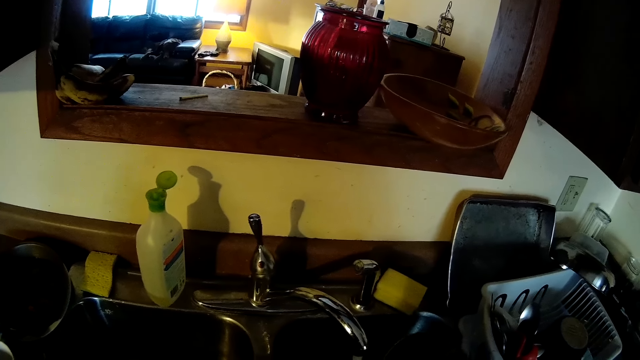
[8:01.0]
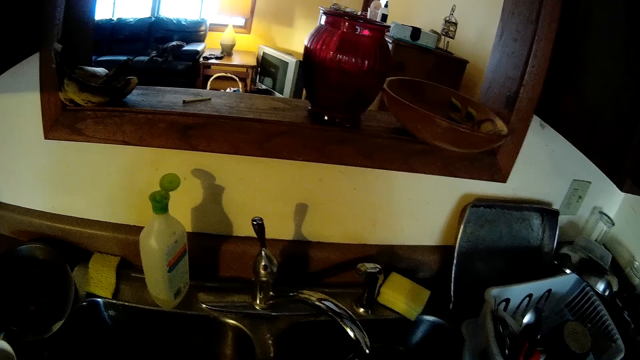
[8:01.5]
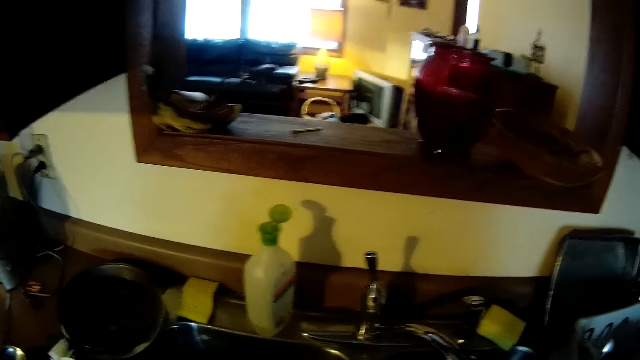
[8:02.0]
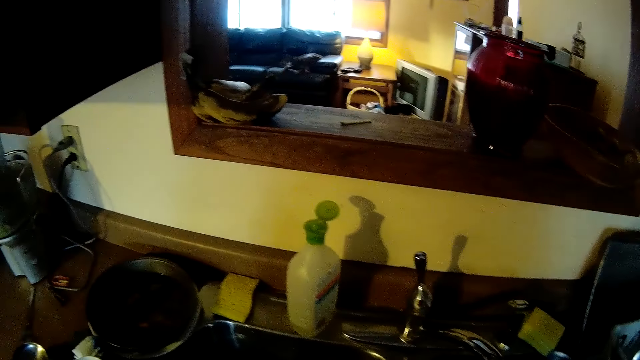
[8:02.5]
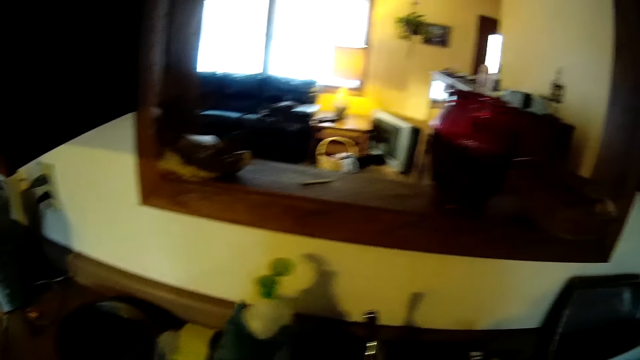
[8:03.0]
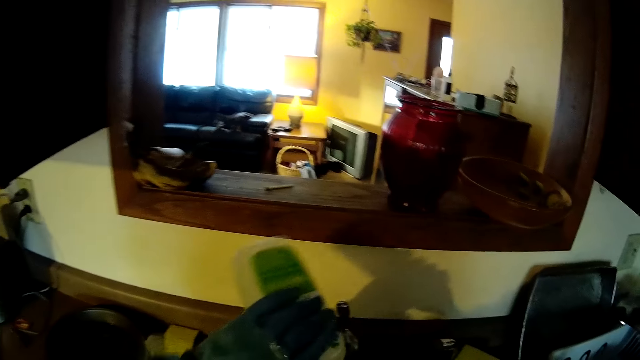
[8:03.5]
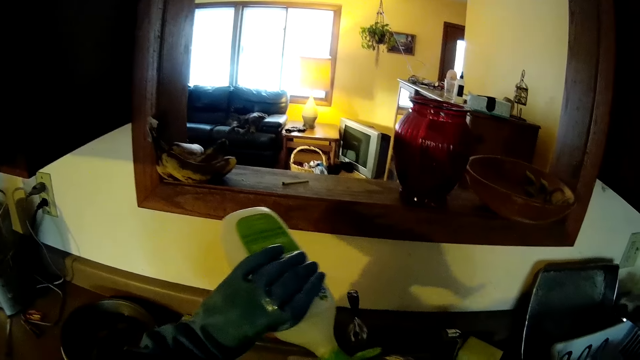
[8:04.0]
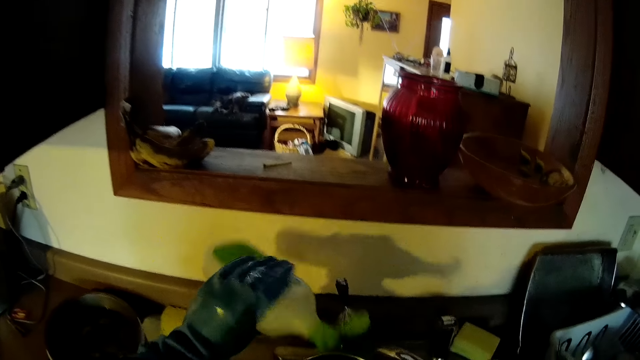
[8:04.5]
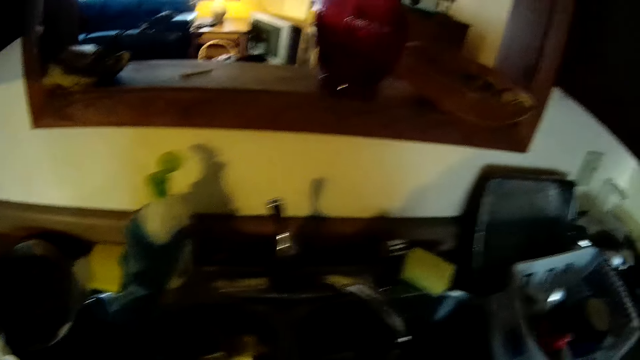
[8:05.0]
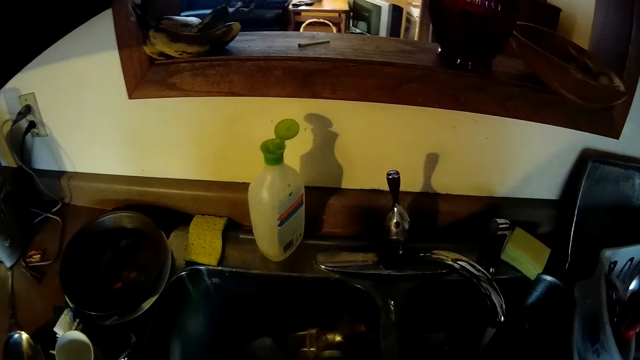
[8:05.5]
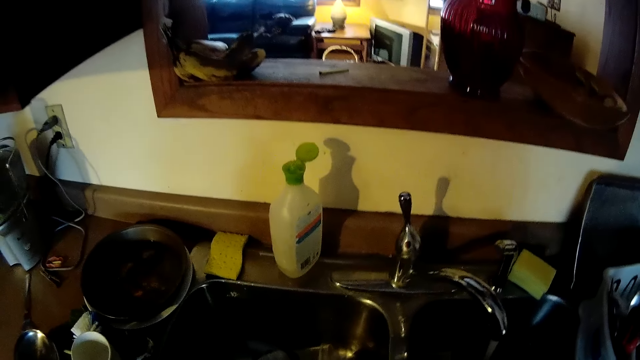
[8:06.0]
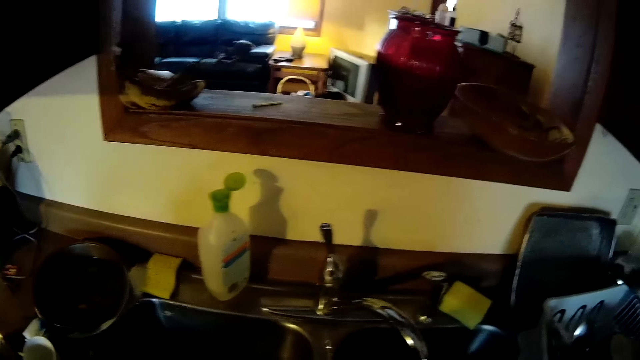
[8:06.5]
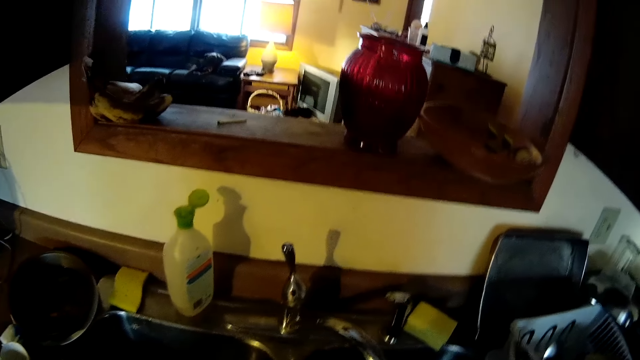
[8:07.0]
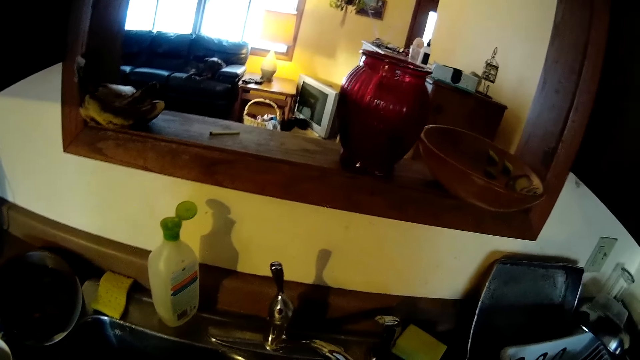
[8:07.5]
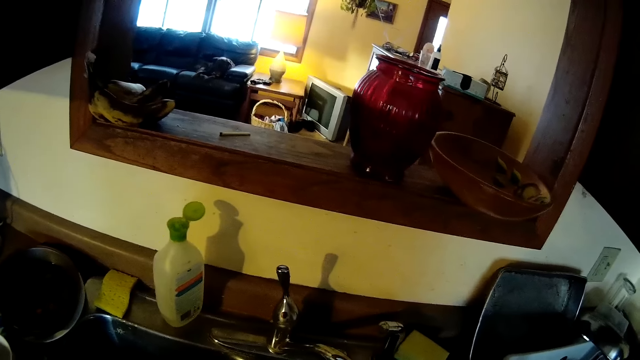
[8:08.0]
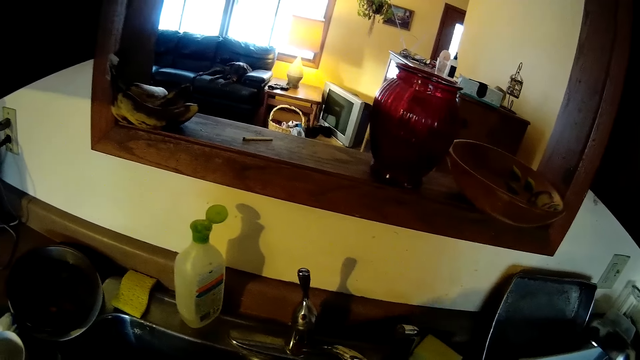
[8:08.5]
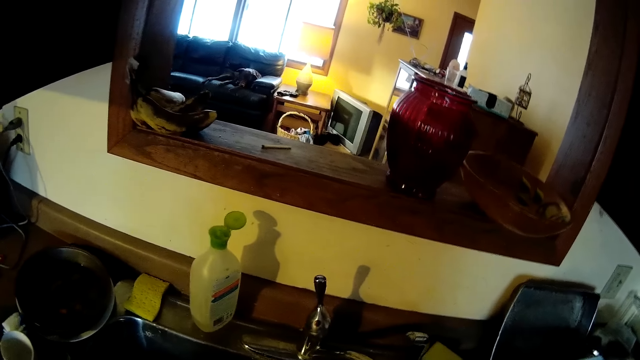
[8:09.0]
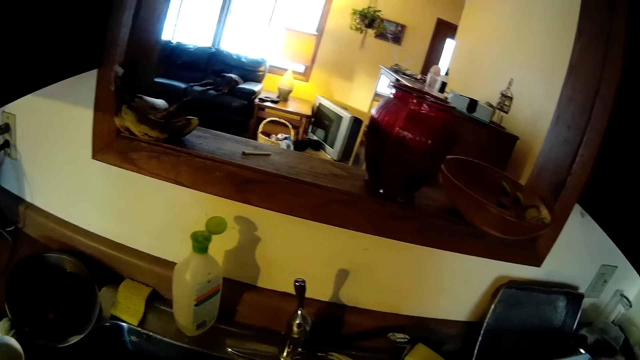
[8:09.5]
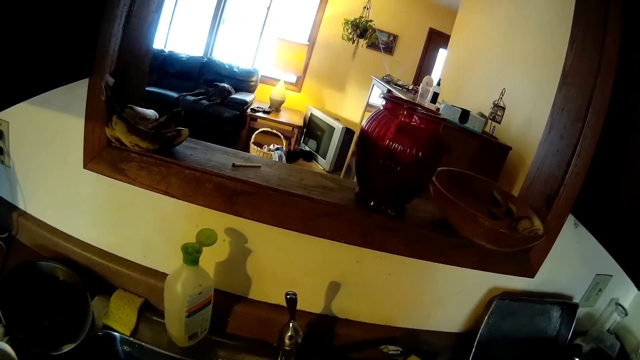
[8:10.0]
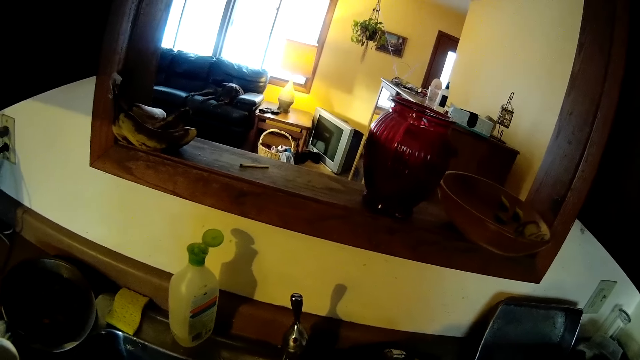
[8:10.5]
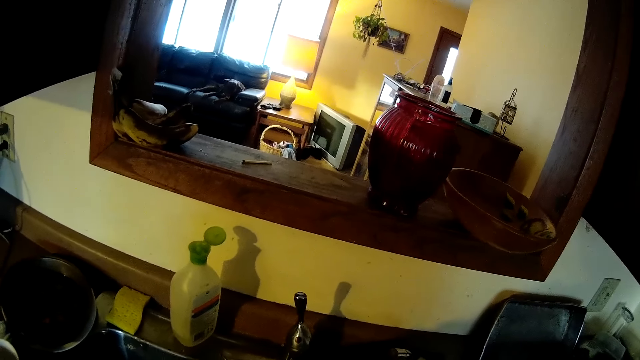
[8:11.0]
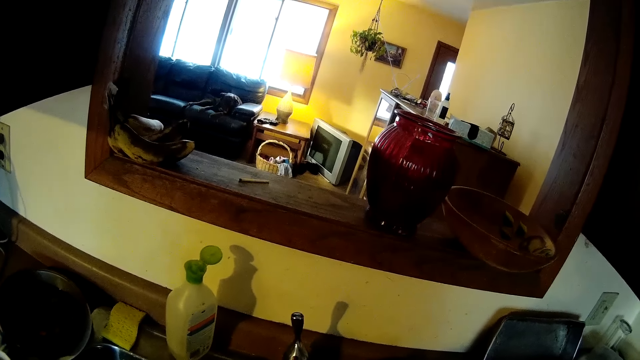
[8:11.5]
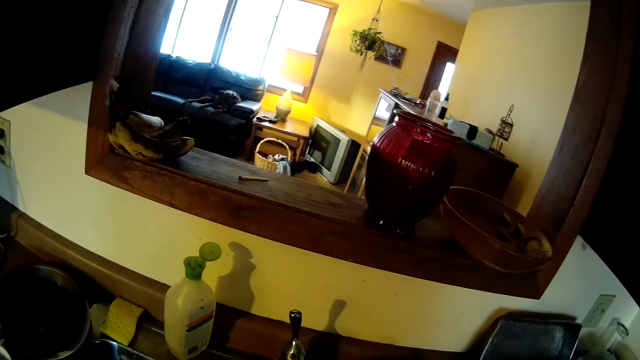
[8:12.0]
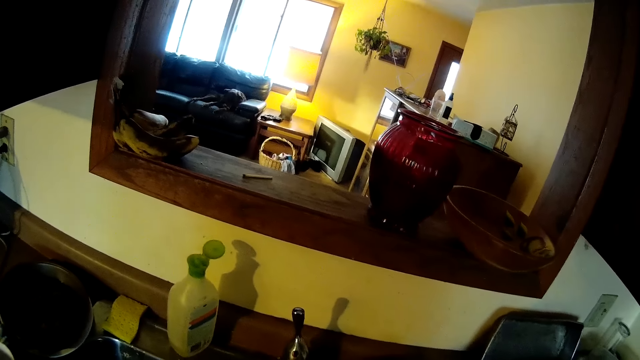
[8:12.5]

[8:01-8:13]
The camera wearer picks up the dish soap on the sink with her left hand. She pours the dish soap into the sauce pan with her left hand. She squeezes the soap on the sponge. She drops the dish soap on the sink with her left hand. She cleans the utensils.

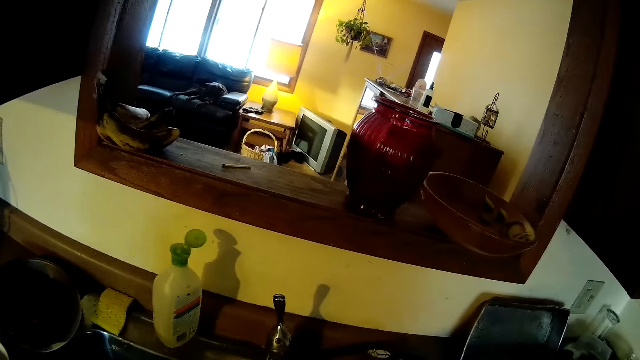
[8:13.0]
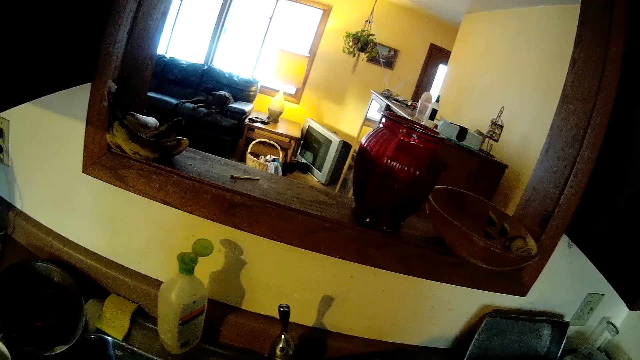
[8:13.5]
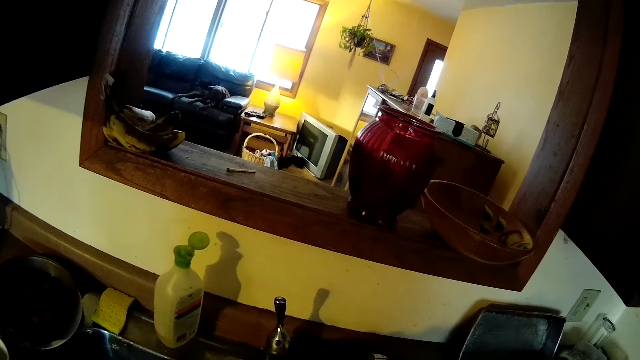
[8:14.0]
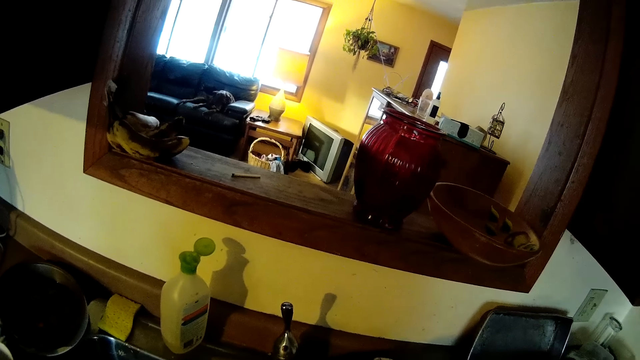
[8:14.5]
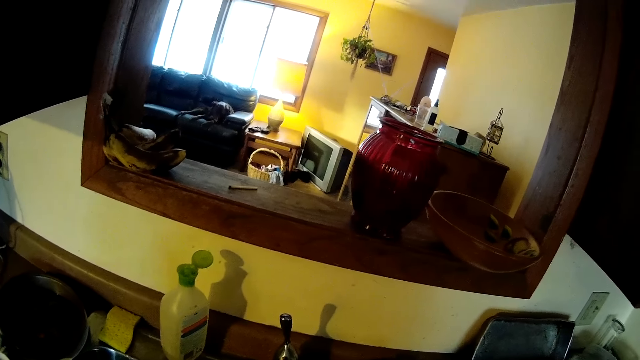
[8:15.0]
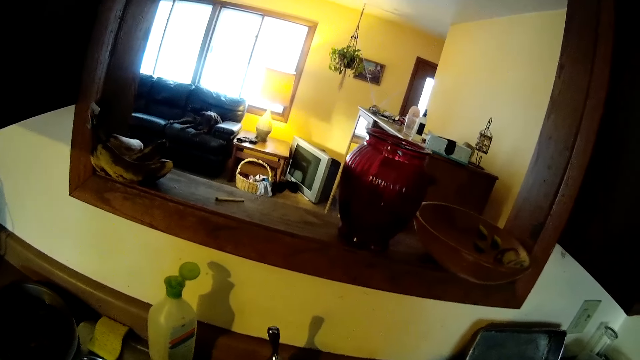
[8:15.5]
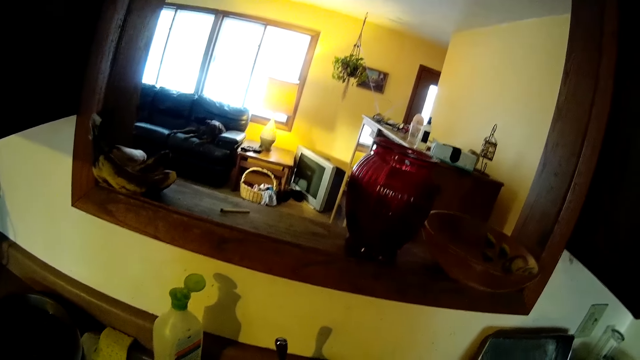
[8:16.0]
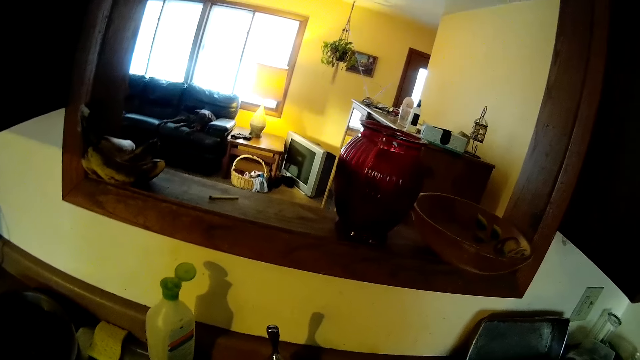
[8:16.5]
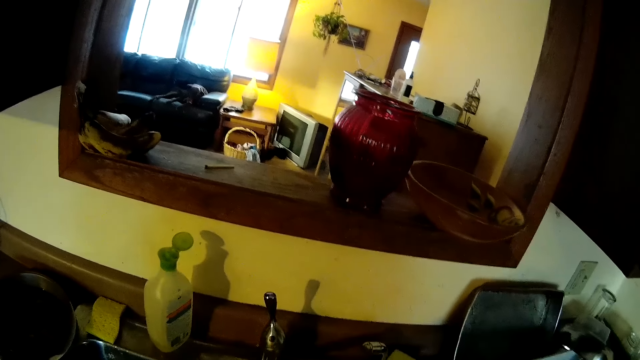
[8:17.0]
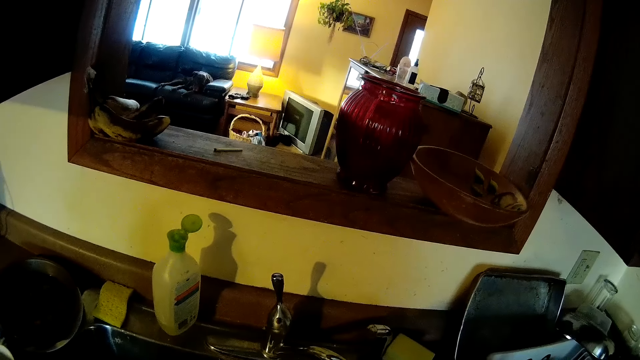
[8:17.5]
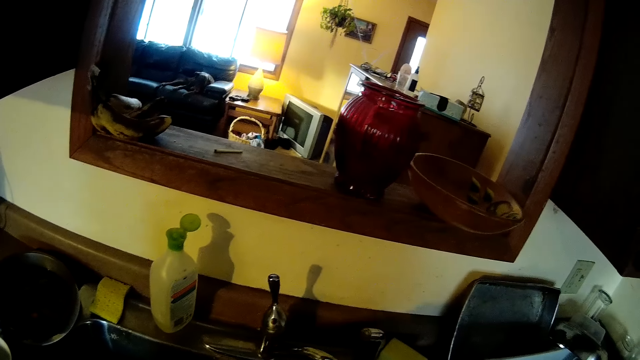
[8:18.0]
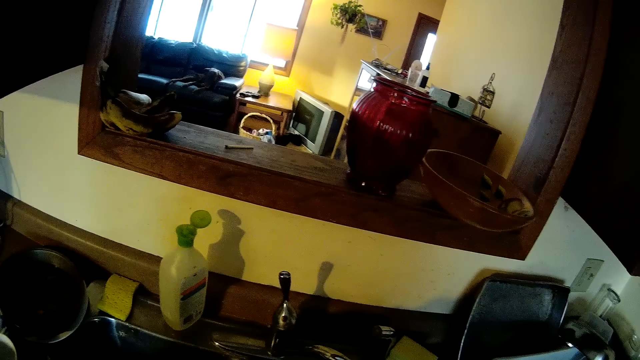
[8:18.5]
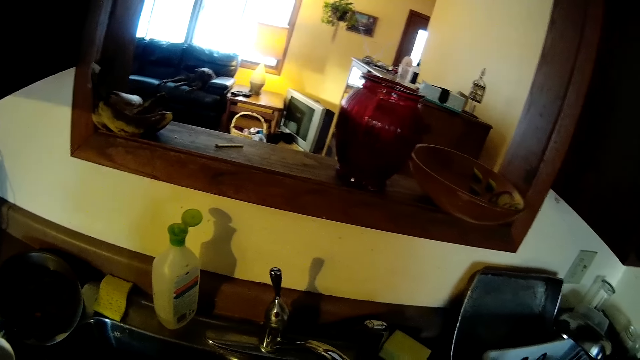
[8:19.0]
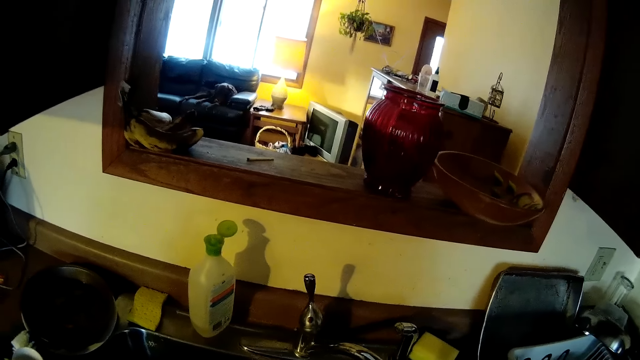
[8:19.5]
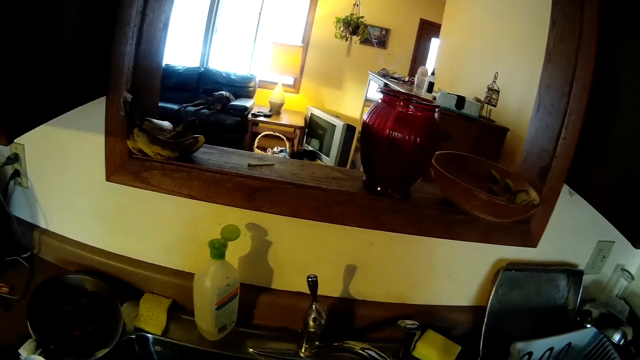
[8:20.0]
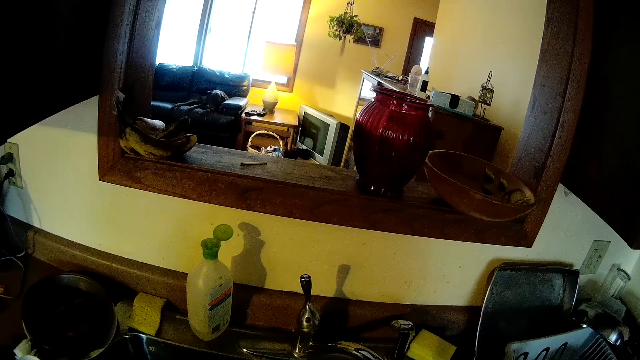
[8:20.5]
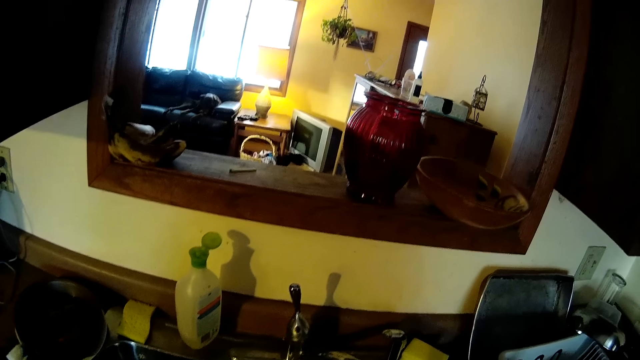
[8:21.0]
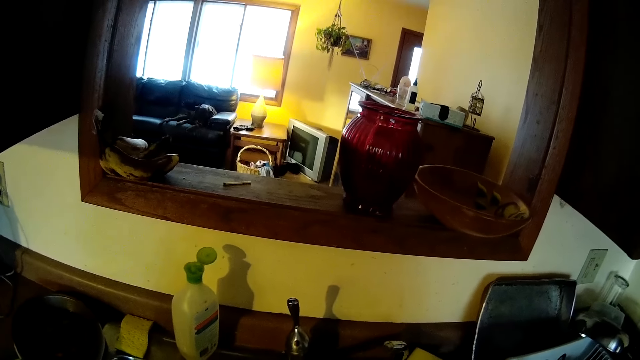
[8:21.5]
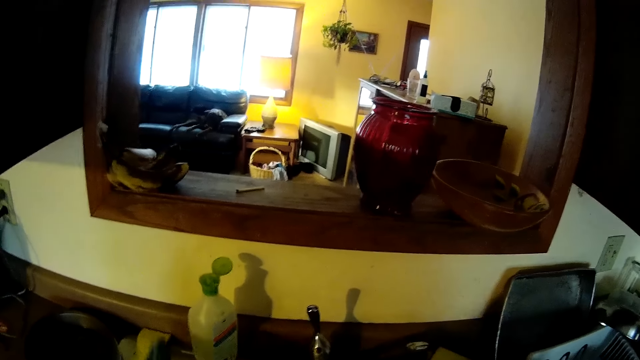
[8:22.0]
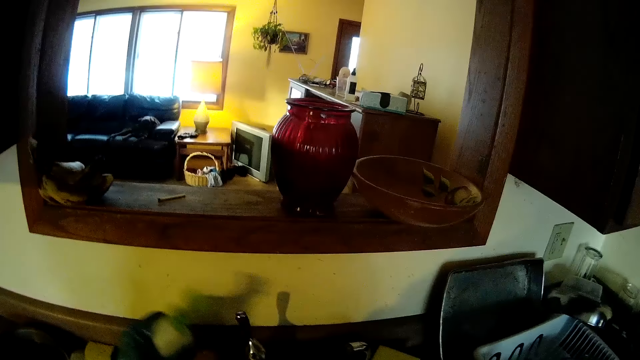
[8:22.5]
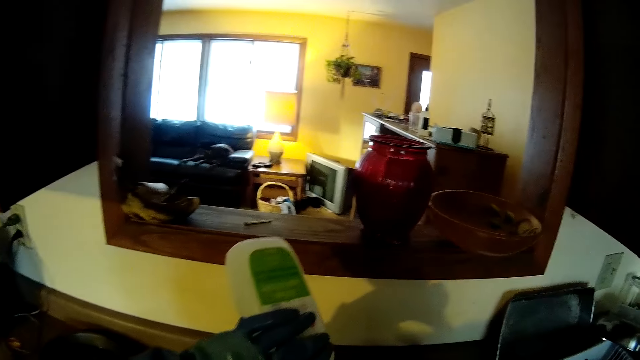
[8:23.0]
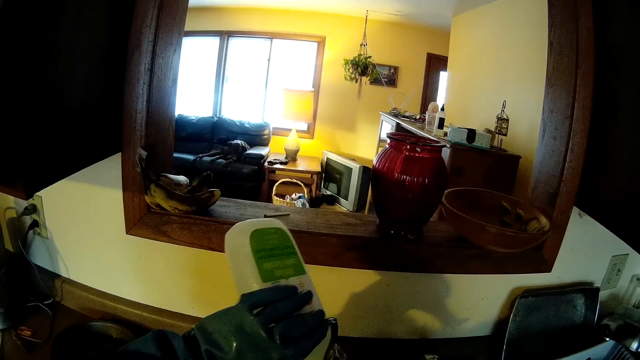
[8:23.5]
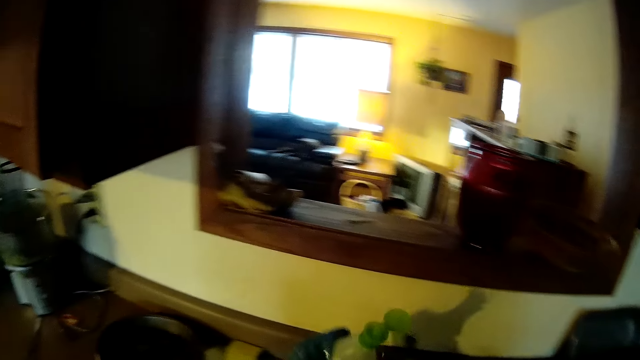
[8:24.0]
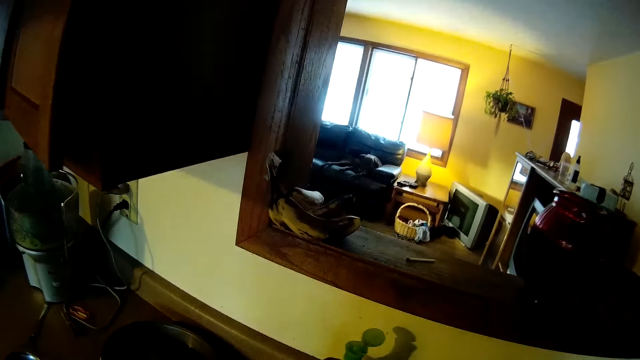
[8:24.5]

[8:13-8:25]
The camera wearer picks up the dish soap on the sink with her left hand. She pours the dish soap into the sauce pan with her left hand. She squeezes the soap on the sponge. She drops the dish soap on the sink with her left hand.
